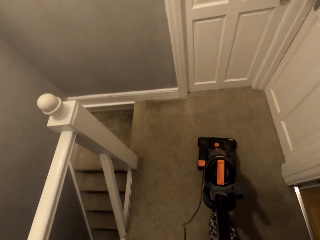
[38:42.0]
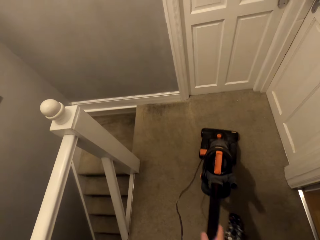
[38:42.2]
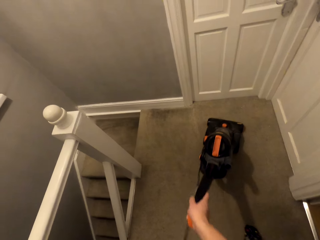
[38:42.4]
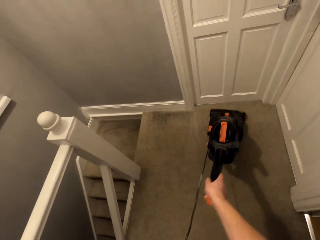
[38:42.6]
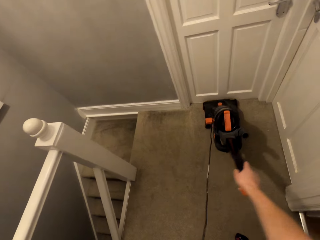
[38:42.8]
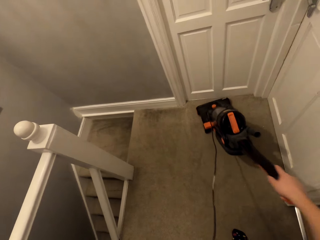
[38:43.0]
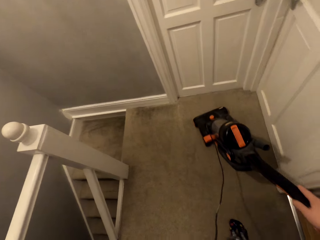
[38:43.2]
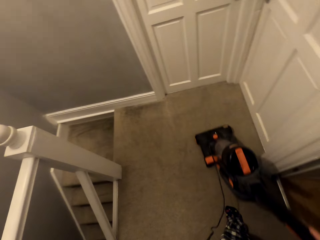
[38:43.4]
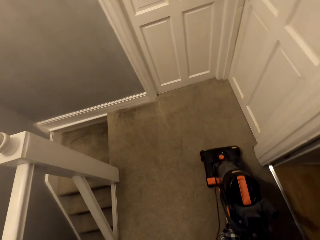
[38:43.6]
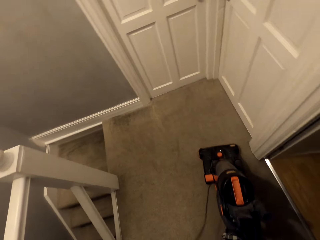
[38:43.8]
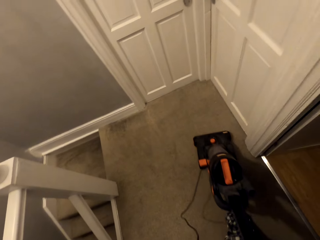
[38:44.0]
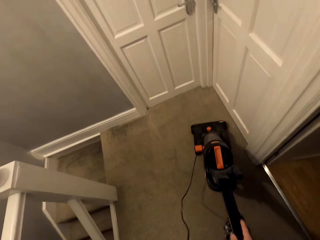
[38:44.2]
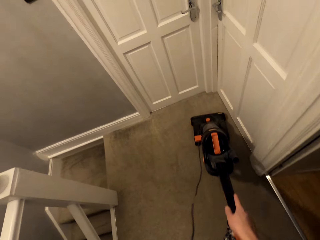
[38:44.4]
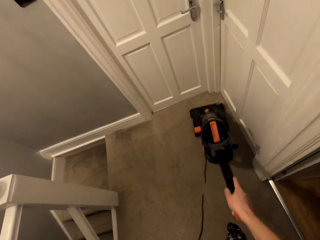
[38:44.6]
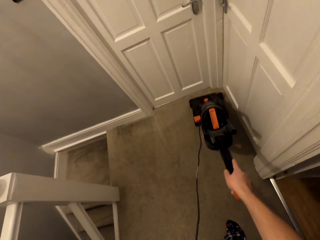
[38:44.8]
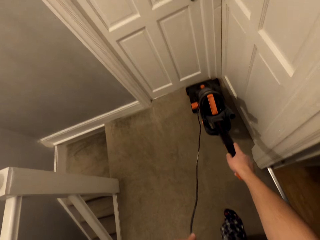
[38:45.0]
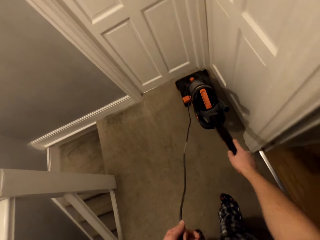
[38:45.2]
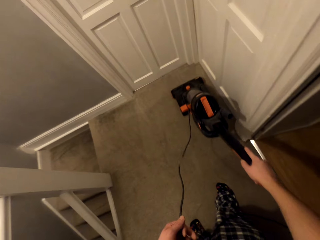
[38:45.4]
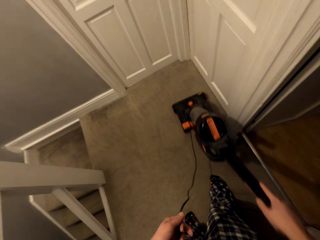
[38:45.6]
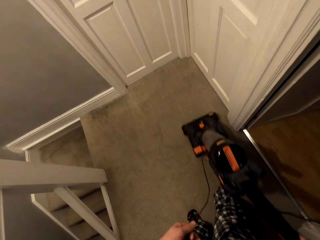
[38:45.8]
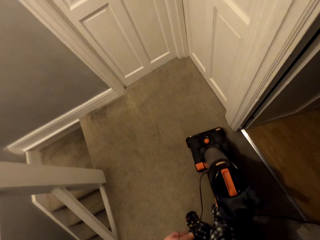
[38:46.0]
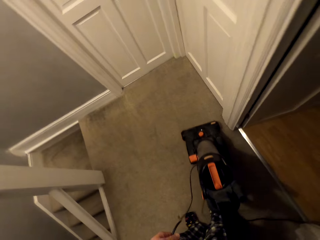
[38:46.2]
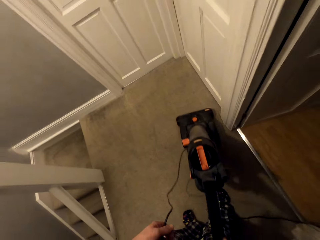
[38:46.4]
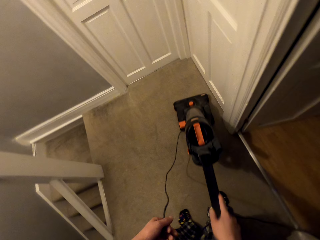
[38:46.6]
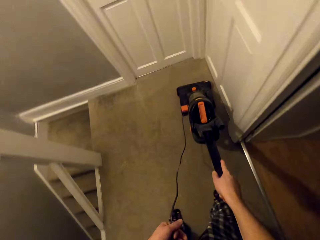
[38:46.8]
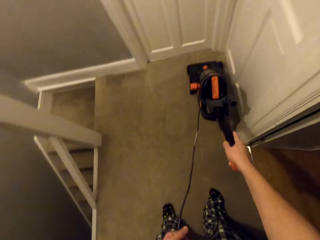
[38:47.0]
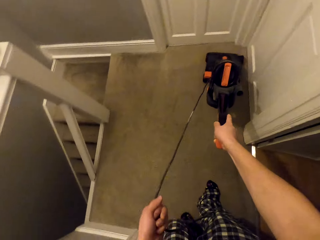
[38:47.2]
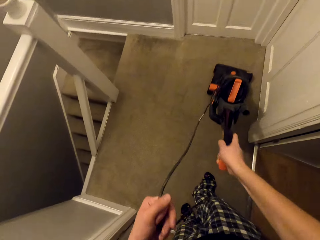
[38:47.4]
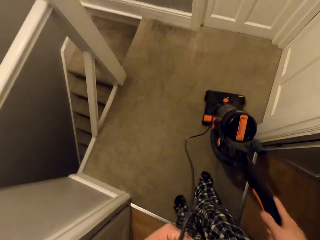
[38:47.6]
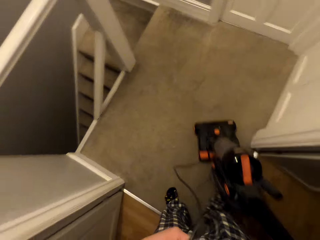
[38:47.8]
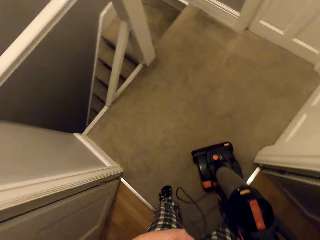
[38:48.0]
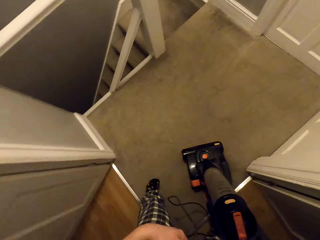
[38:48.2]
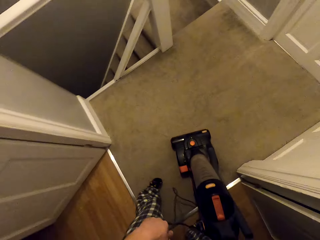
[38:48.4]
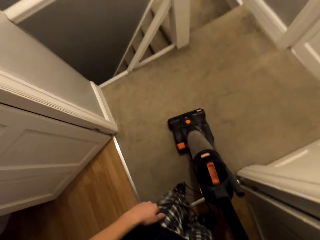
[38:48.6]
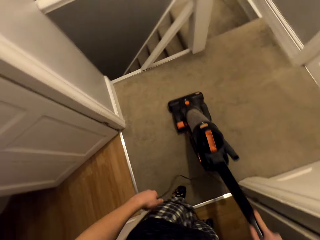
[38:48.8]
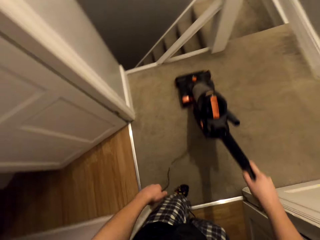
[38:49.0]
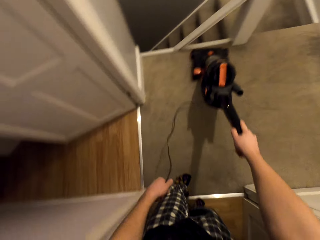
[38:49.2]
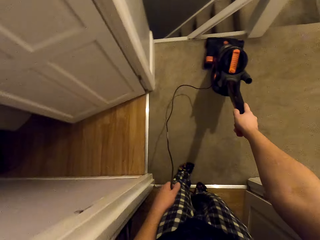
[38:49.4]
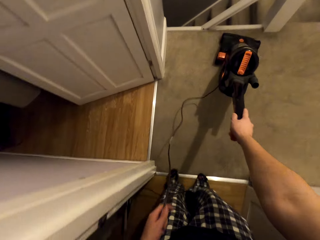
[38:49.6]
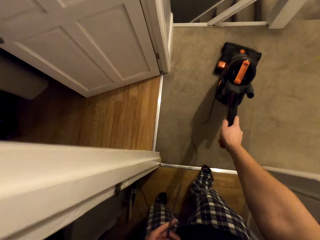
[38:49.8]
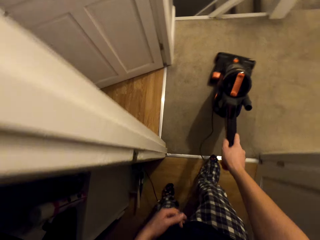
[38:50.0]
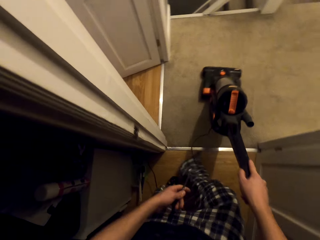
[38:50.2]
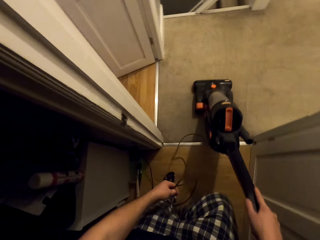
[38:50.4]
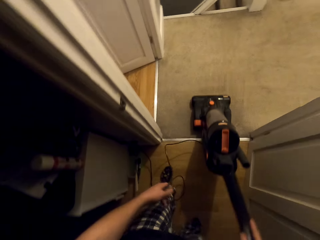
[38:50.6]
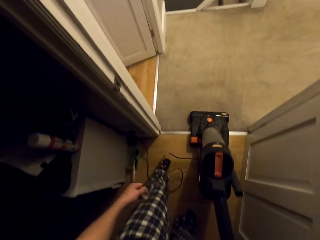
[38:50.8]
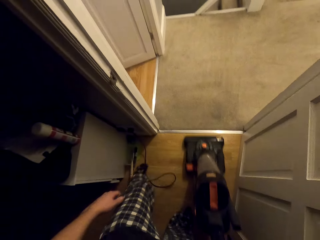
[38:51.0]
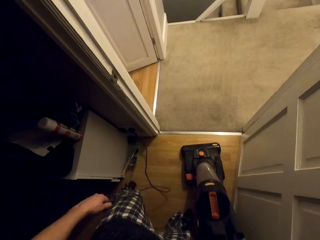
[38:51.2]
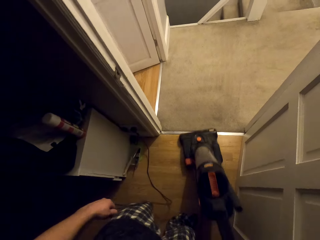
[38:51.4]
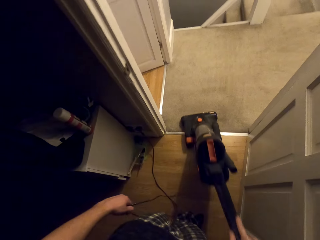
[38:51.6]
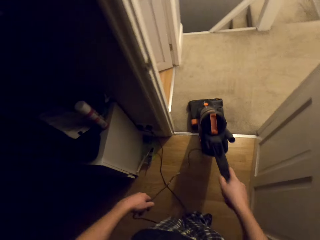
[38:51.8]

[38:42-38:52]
The camera wearer moves the vacuum cleaner downwards, moves the vacuum cleaner upwards, moves the vacuum cleaner downwards, moves the vacuum cleaner upwards, moves the vacuum cleaner downwards, moves the vacuum cleaner upwards, moves the vacuum cleaner downwards, moves the vacuum cleaner upwards and moves the vacuum cleaner downwards.

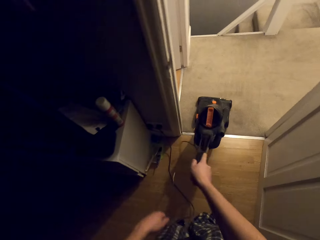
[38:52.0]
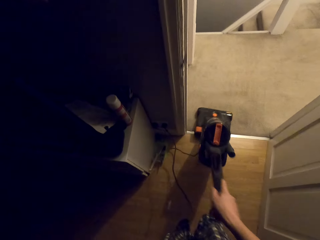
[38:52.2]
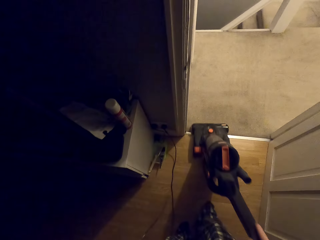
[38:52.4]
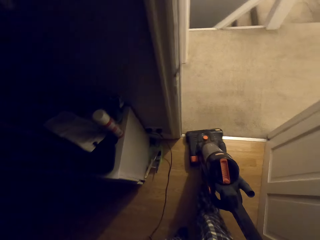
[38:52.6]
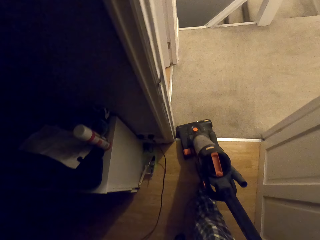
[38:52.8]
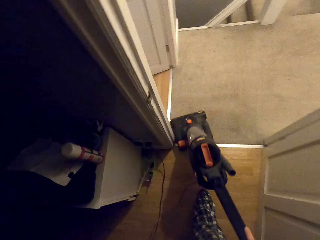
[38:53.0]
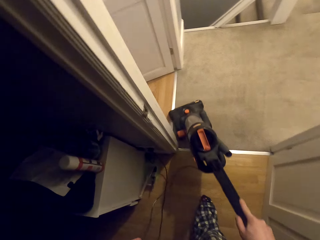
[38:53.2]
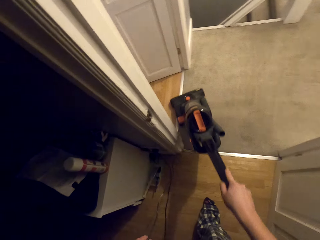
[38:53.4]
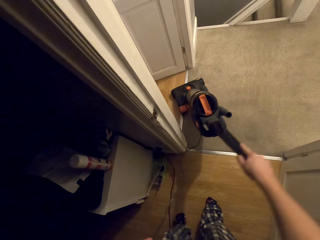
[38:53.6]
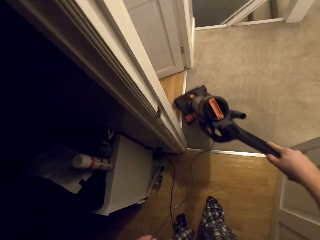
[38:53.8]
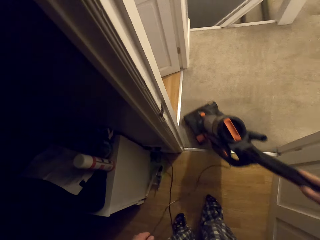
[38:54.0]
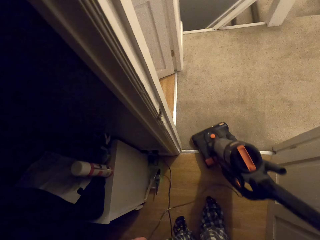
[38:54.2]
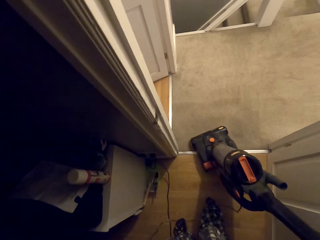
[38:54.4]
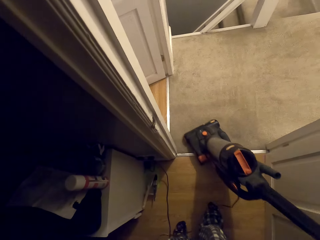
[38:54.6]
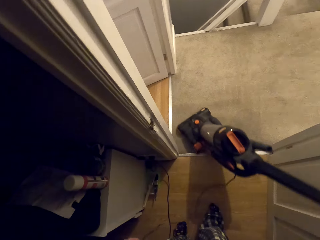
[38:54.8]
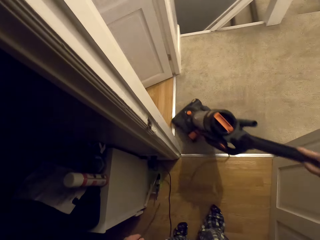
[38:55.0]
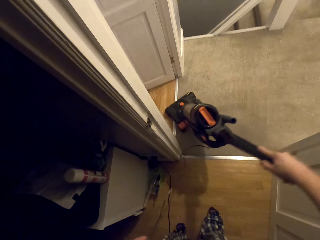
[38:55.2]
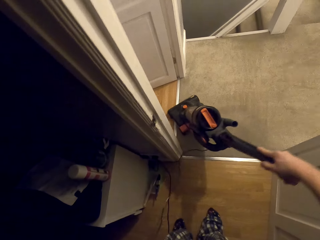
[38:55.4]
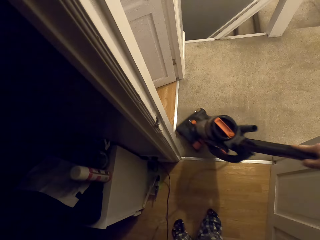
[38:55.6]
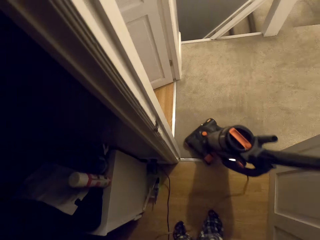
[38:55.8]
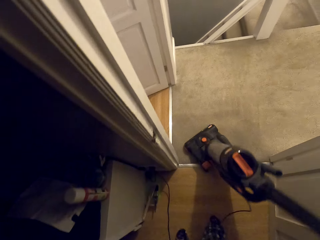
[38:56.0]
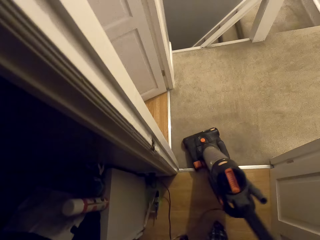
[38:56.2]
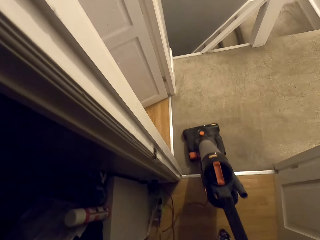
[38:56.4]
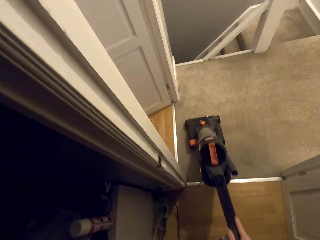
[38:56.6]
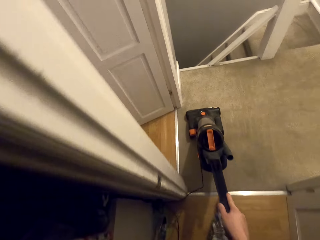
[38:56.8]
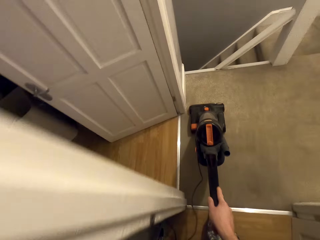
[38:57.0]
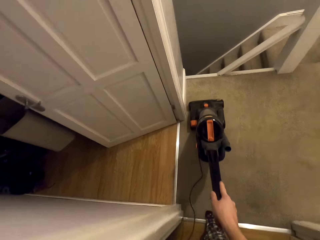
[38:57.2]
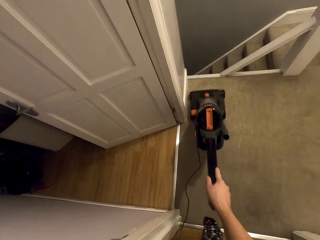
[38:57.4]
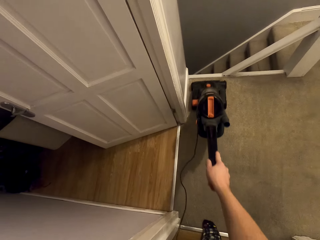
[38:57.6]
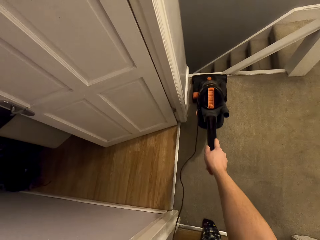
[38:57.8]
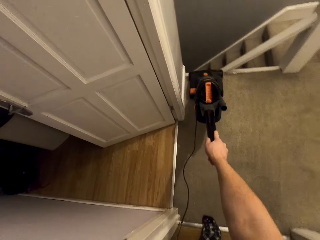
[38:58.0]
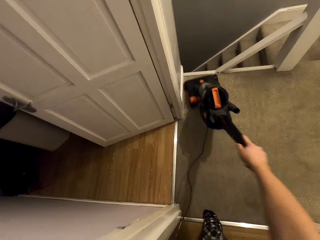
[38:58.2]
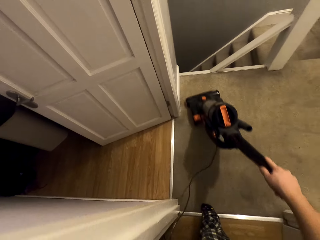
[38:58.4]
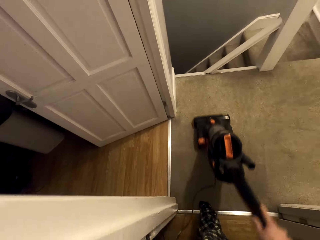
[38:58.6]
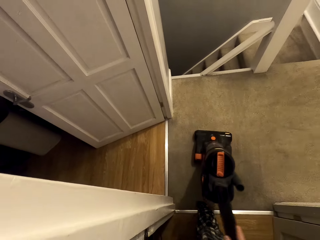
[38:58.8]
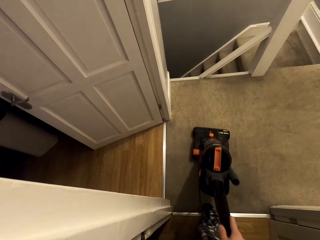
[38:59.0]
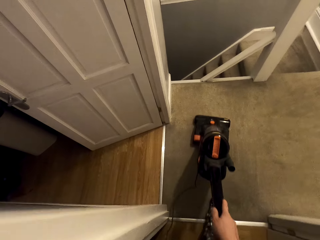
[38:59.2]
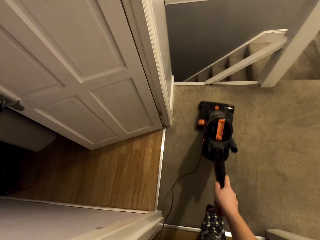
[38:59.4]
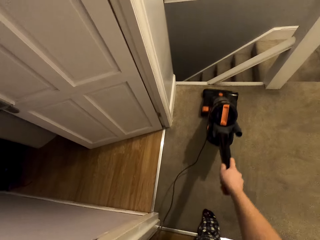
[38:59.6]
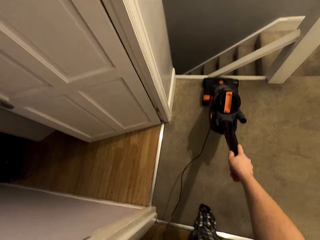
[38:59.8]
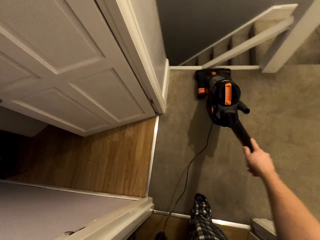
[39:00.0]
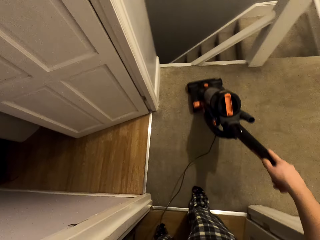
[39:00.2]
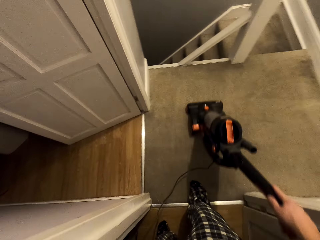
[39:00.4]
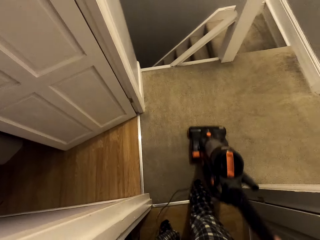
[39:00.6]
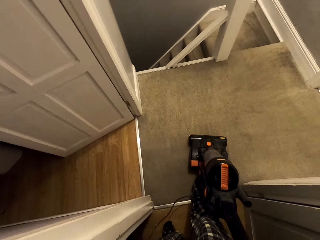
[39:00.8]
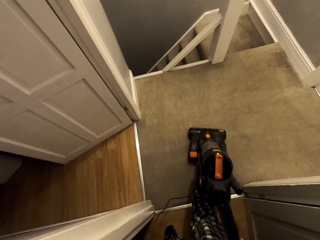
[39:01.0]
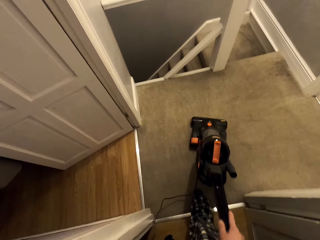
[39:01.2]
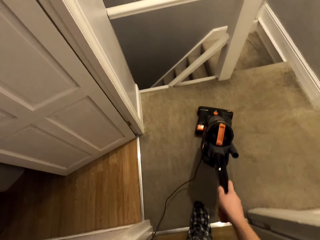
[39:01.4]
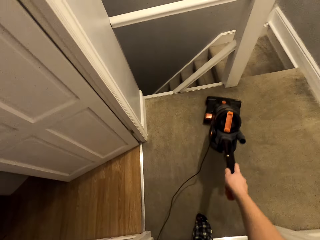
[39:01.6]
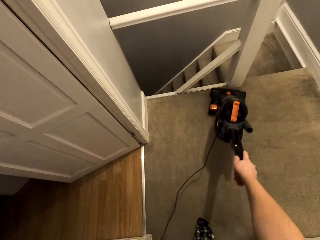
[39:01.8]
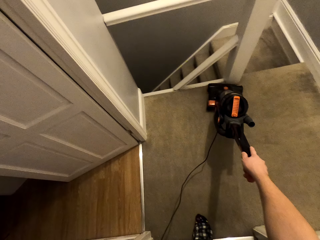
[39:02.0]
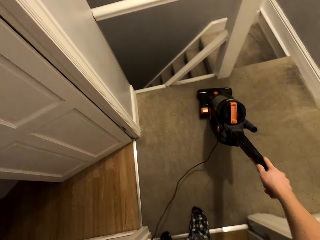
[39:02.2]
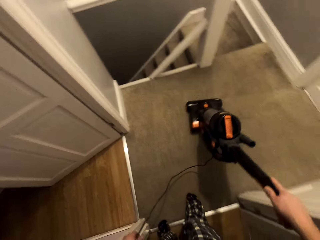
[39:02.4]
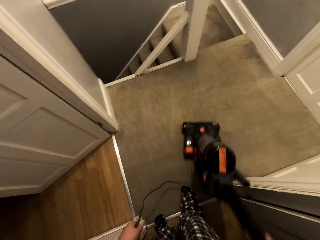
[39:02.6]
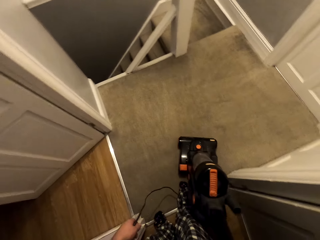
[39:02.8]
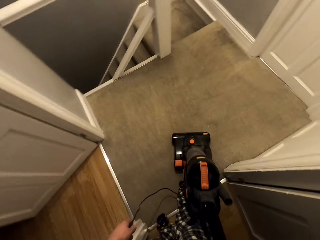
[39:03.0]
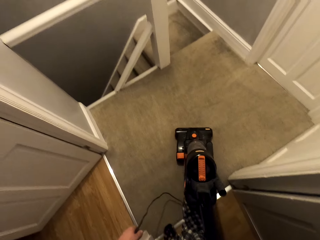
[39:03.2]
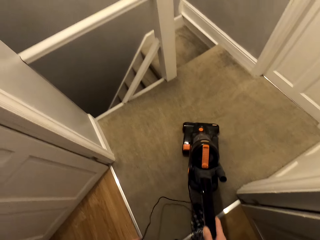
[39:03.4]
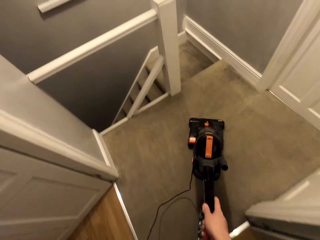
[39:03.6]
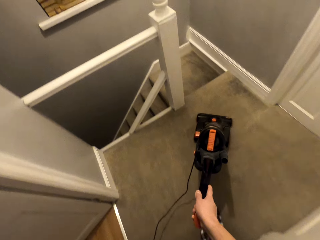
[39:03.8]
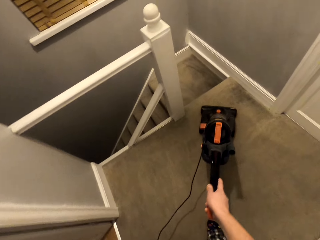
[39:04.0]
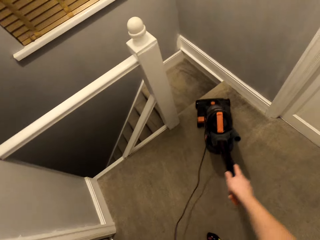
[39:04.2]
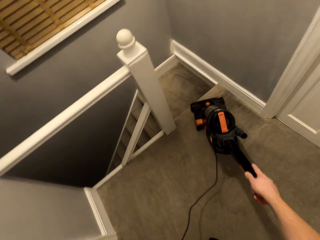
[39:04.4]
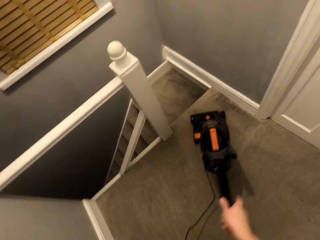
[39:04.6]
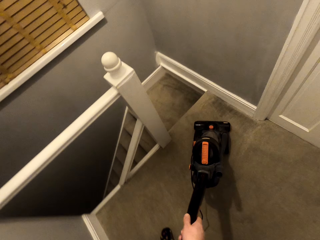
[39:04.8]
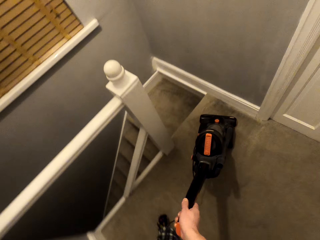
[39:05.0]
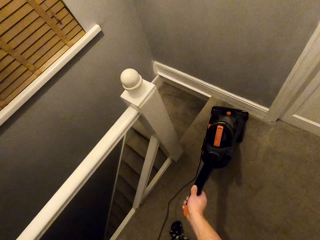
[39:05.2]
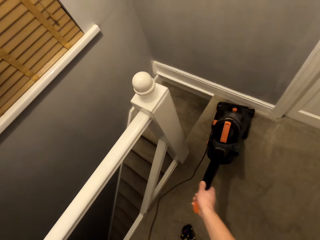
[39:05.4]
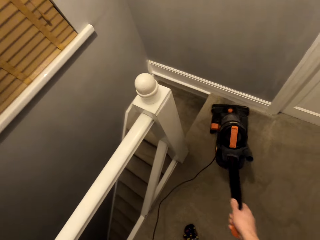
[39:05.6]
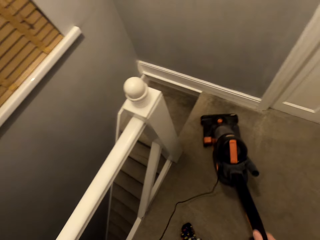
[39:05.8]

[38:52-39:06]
The camera wearer moves the vacuum cleaner upwards, moves the vacuum cleaner downwards, moves the vacuum cleaner upwards, moves the vacuum cleaner downwards, moves the vacuum cleaner upwards, moves the vacuum cleaner downwards, moves the vacuum cleaner upwards, moves the vacuum cleaner downwards, moves the vacuum cleaner upwards, moves the vacuum cleaner downwards, moves the vacuum cleaner upwards, moves the vacuum cleaner downwards, moves the vacuum cleaner upwards, moves the vacuum cleaner downwards and moves the vacuum cleaner upwards.
